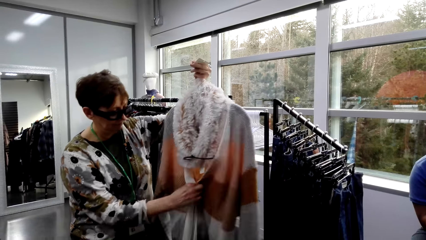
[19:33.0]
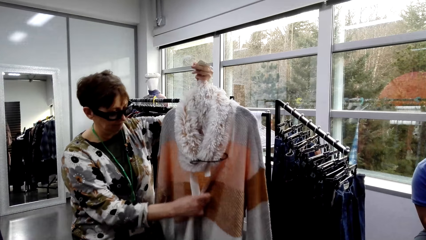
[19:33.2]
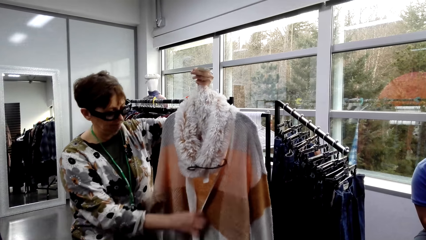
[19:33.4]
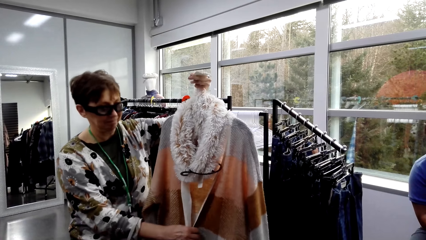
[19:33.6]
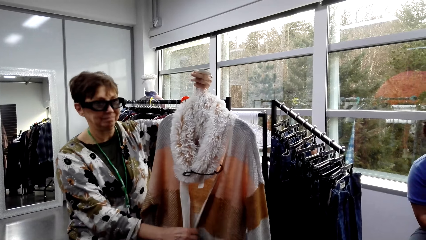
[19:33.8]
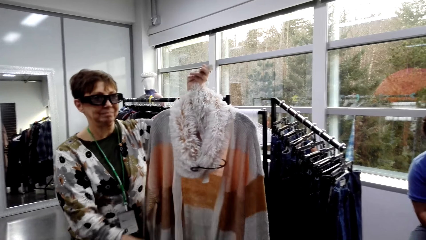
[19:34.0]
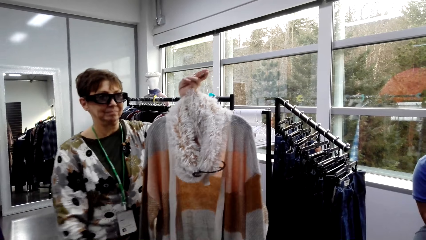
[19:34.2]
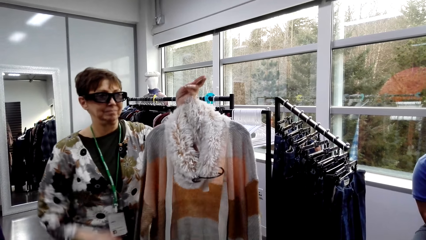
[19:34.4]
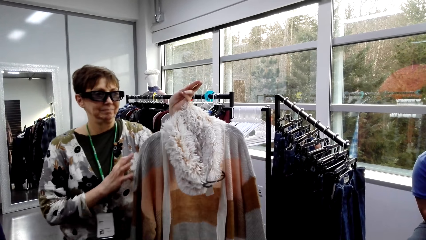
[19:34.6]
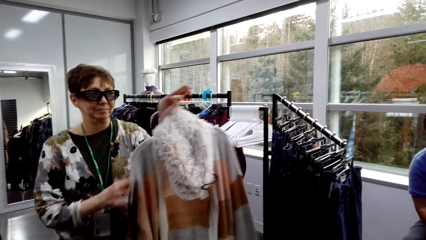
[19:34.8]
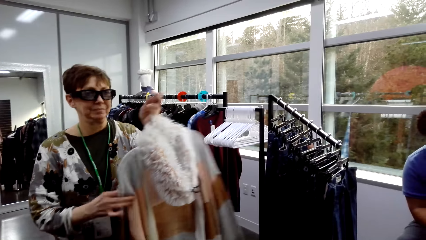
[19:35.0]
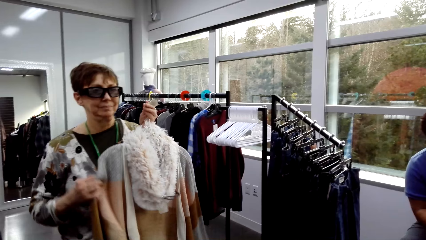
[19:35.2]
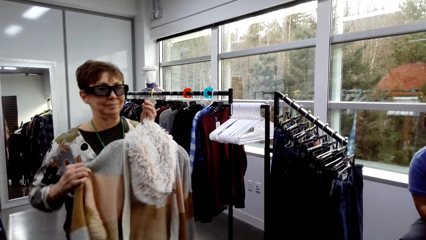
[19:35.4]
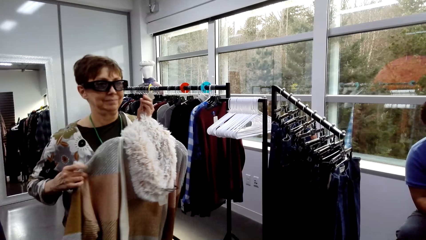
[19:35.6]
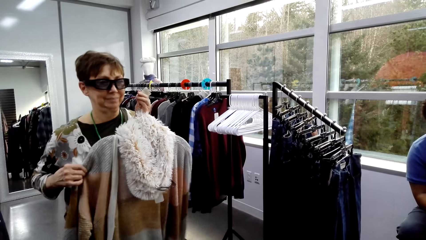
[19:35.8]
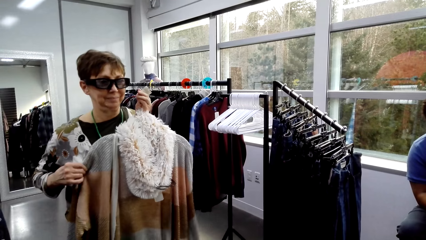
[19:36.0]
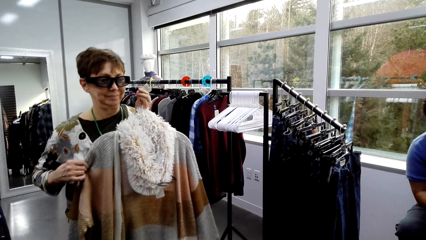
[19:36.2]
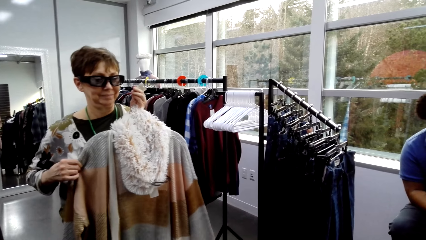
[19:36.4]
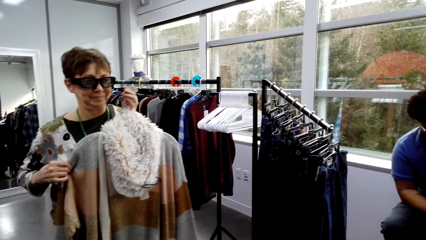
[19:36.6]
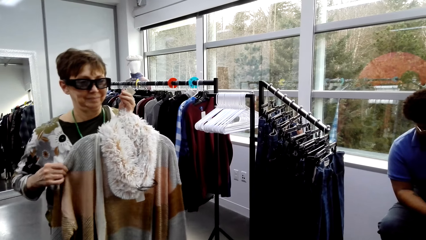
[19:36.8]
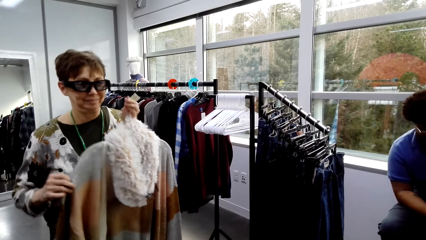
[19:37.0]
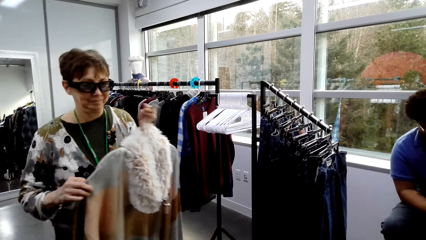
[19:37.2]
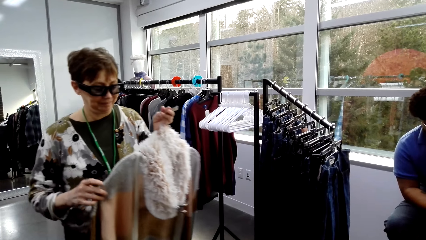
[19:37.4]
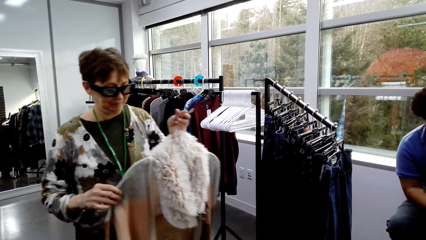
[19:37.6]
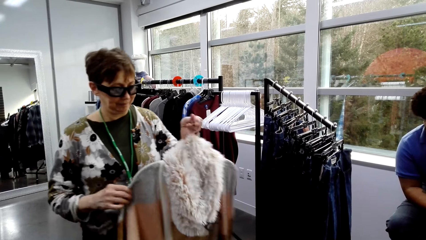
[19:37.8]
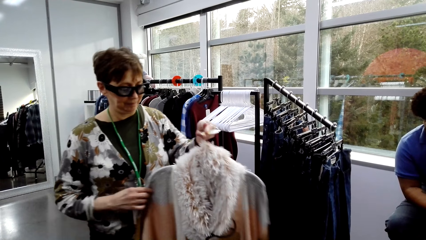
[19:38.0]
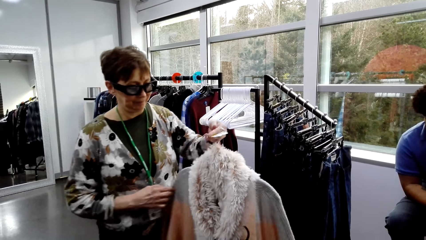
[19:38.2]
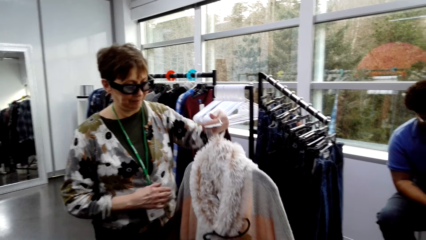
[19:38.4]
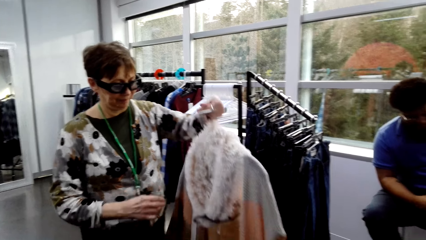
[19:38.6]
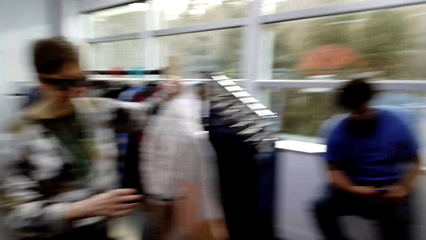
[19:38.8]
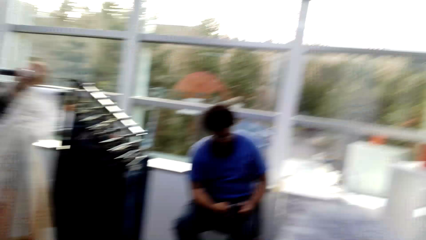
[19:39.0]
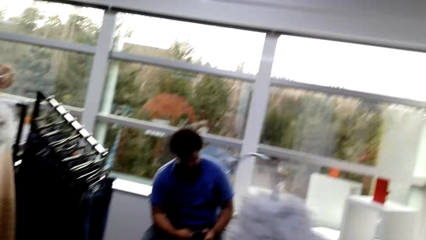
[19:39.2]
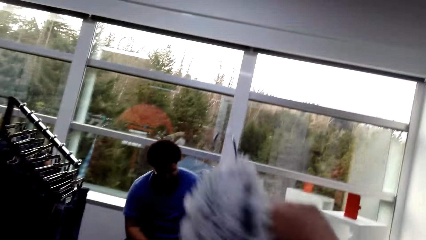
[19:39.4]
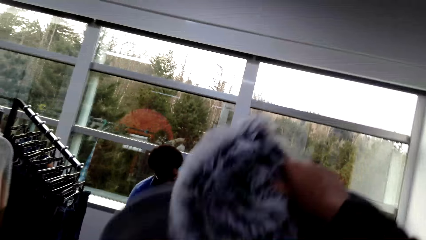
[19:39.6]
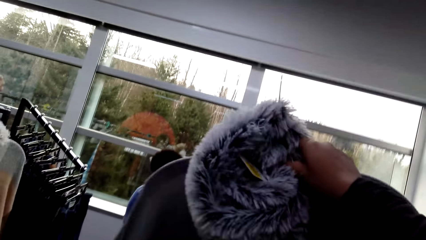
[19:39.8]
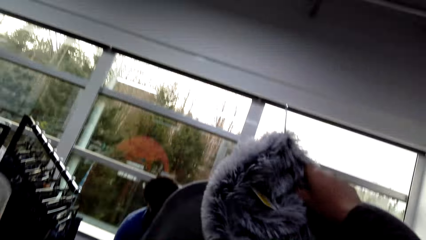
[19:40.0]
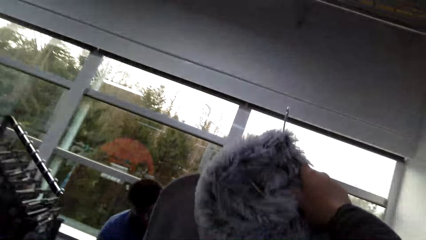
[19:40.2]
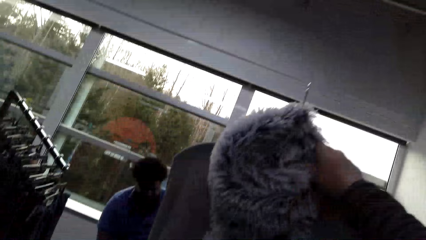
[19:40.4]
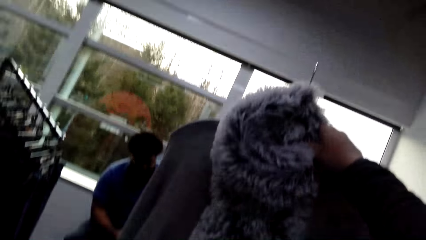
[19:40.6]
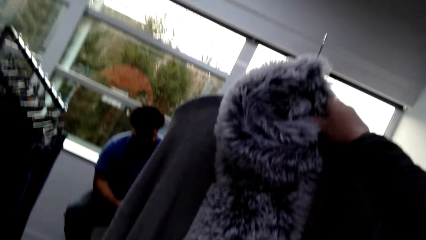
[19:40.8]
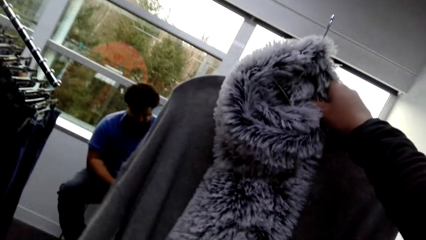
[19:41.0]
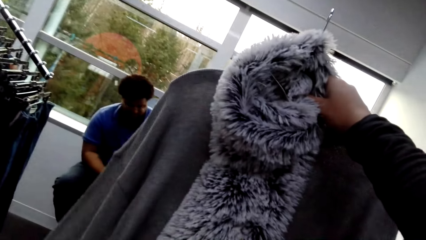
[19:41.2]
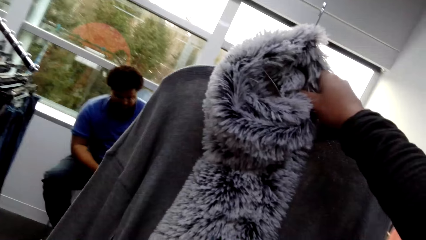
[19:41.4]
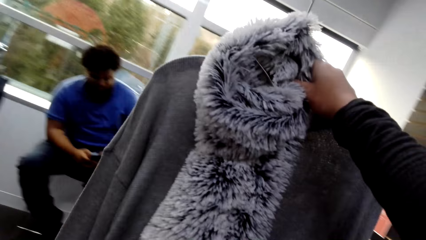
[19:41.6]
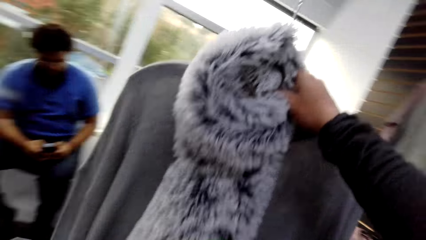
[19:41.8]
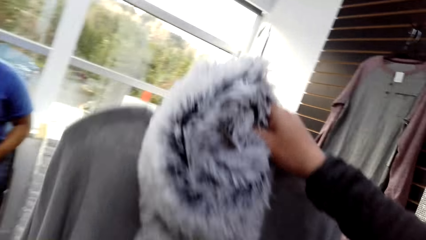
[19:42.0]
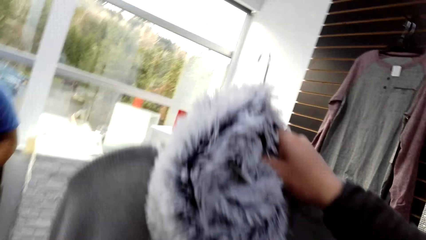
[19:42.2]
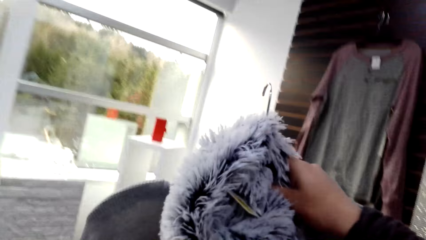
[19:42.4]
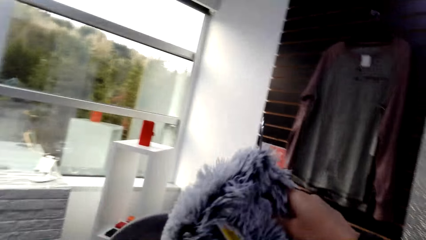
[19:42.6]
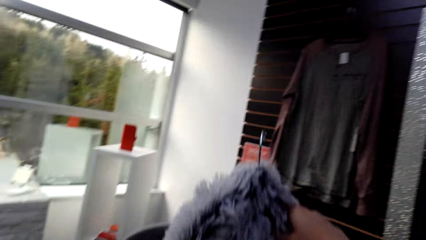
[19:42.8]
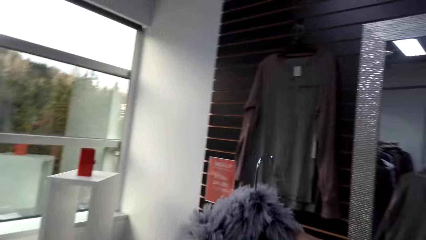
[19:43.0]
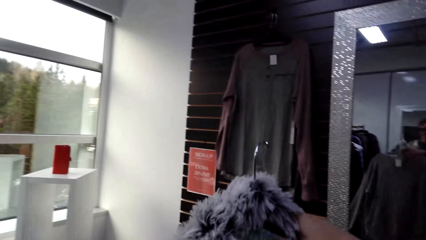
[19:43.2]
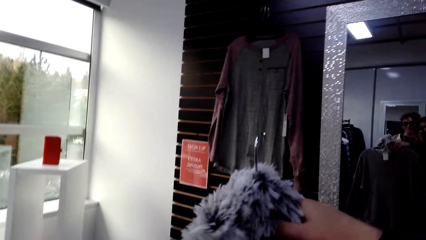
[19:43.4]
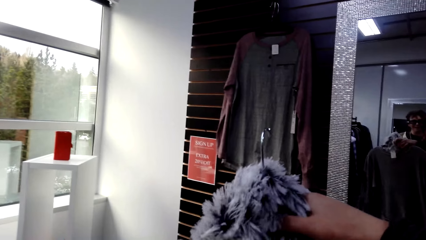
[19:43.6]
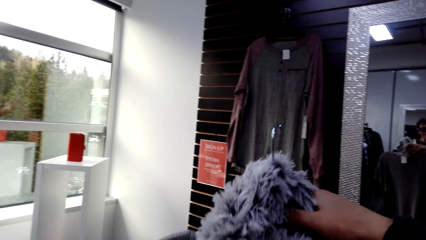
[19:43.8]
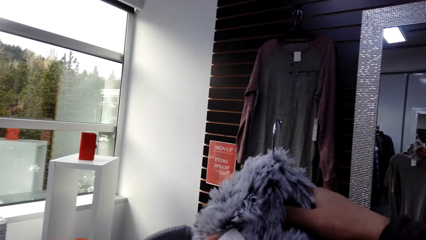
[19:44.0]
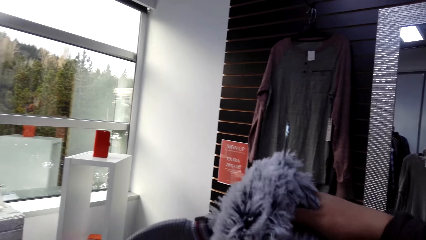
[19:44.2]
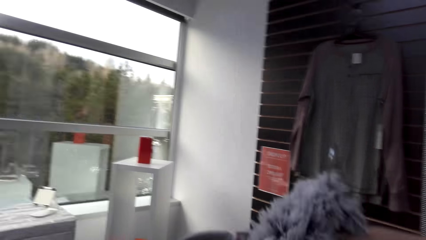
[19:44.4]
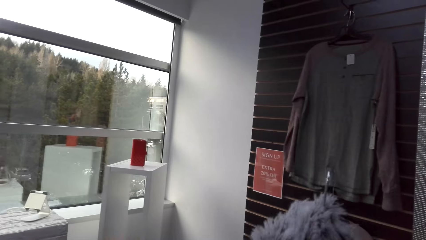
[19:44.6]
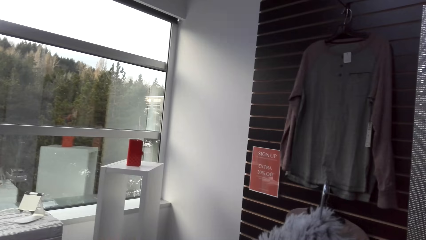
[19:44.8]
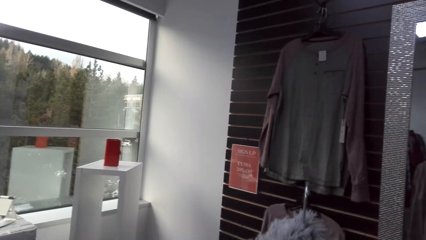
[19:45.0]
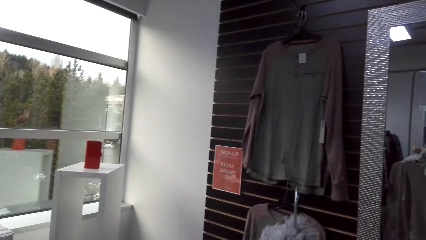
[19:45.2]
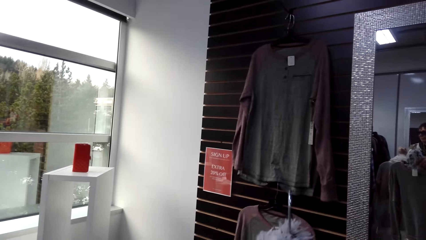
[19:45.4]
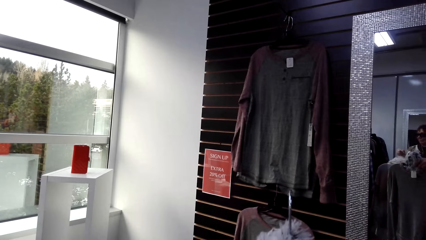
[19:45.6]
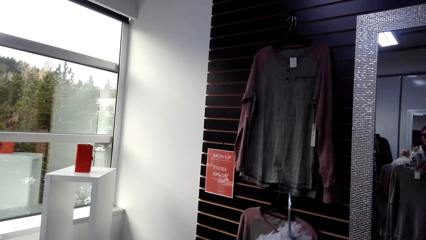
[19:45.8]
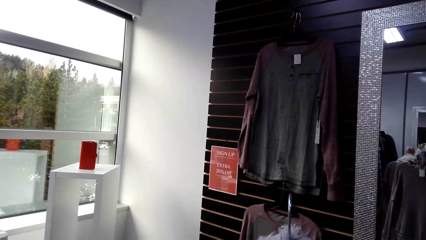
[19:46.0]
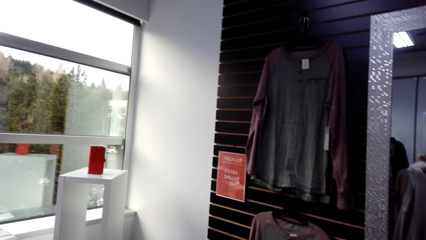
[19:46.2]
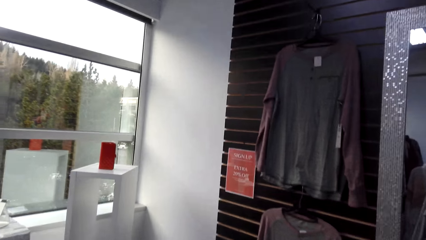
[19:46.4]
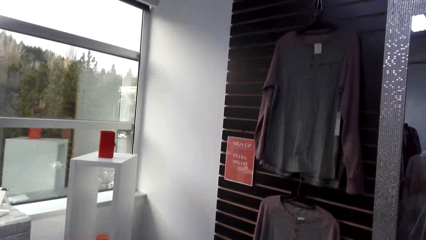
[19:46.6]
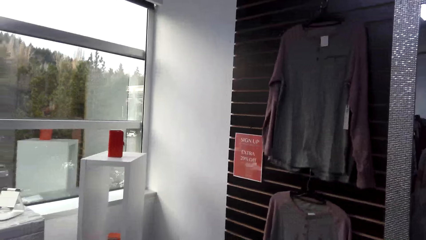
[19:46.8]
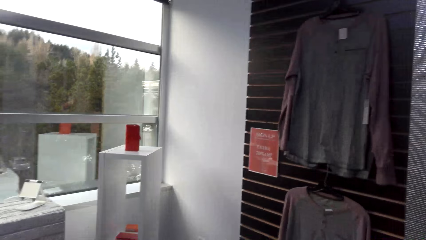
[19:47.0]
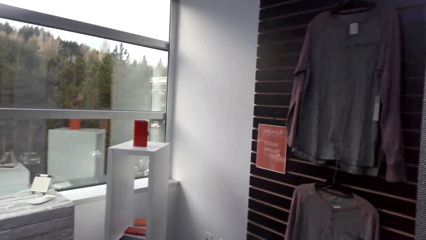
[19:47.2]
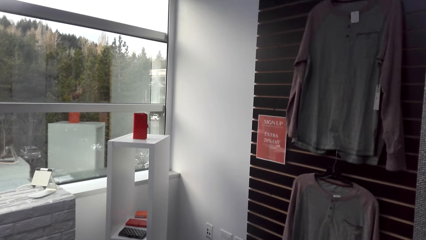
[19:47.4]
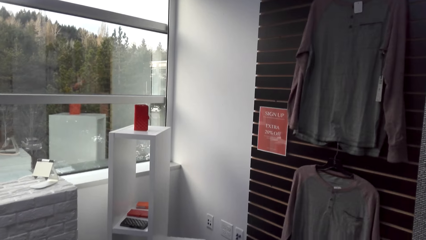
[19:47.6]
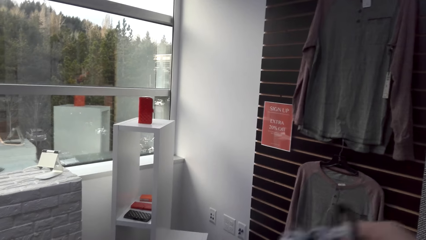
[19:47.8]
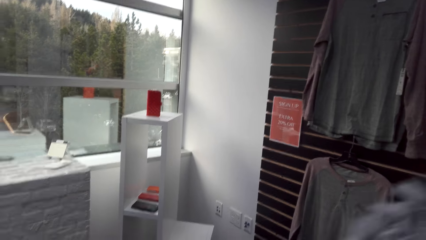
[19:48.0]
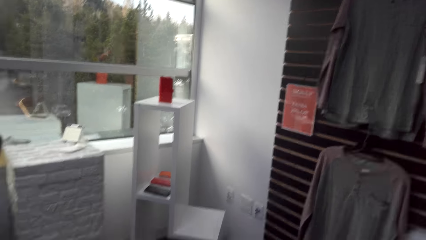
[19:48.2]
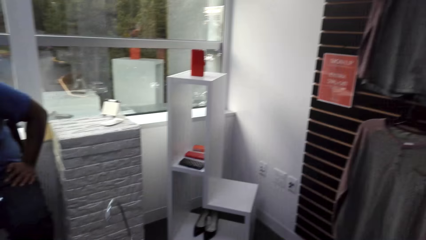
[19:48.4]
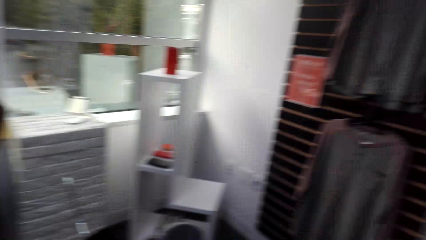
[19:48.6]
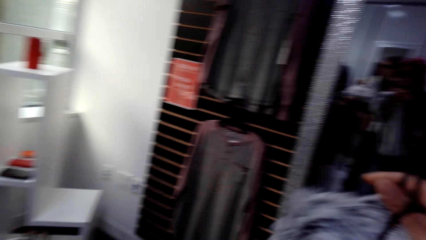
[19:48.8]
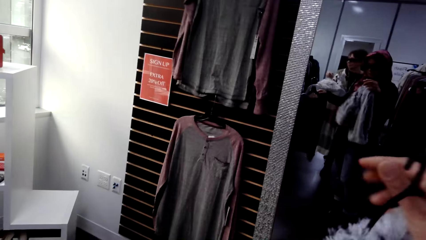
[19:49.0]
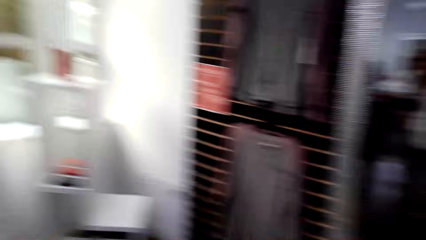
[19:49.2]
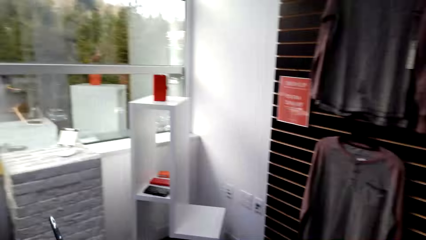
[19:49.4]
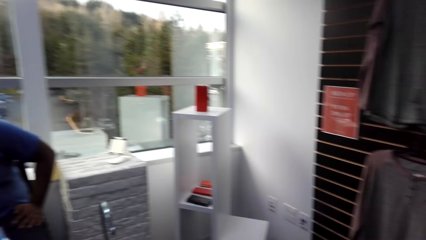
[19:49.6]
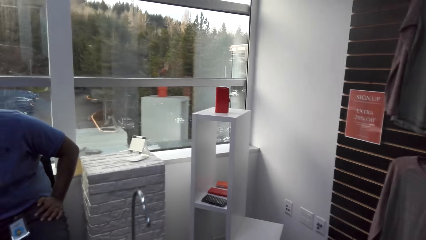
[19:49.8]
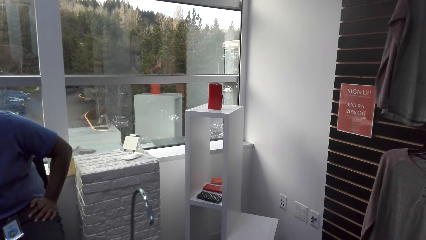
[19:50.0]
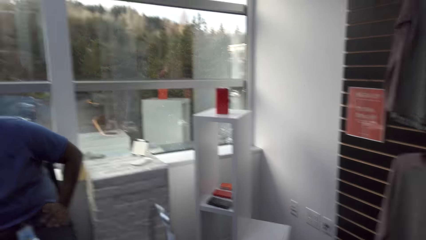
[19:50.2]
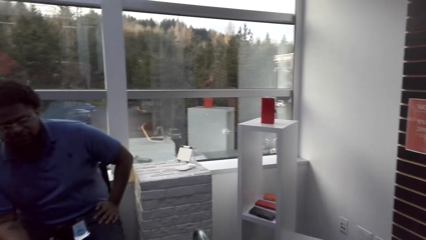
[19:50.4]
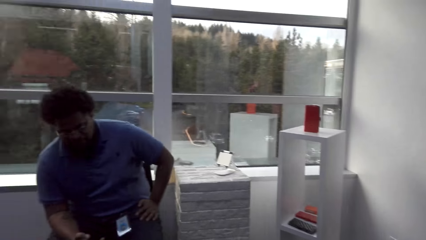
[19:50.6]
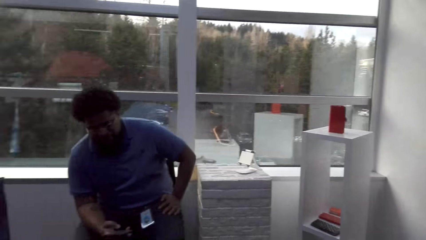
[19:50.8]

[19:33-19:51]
A lady touches the apparel. She moves the apparel to her body and moves the apparel away. The camera wearer lifts the apparel. They look at the clothes. They move around.
